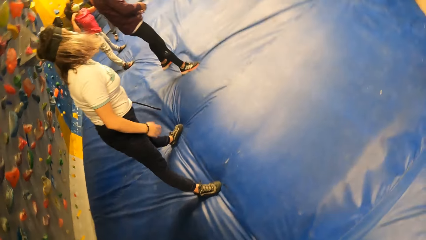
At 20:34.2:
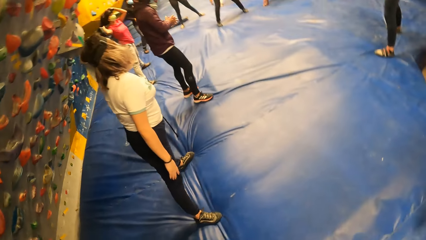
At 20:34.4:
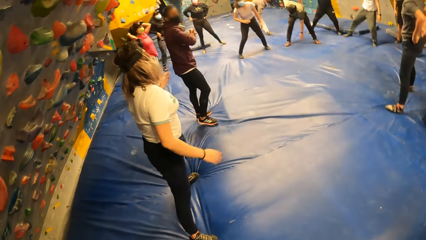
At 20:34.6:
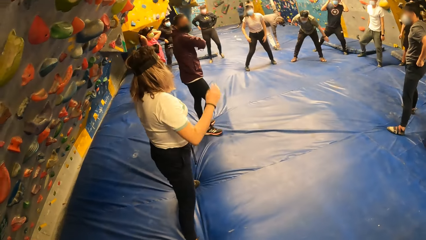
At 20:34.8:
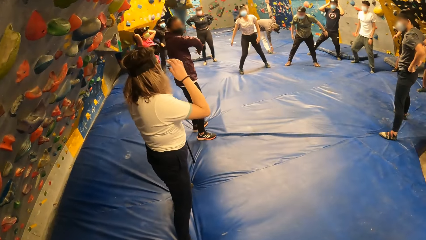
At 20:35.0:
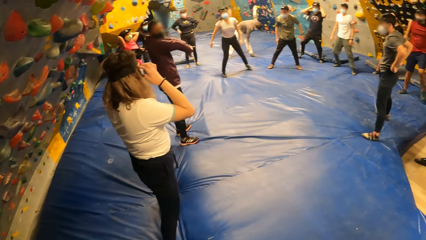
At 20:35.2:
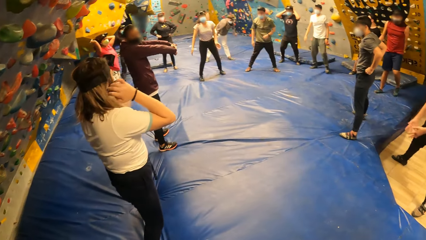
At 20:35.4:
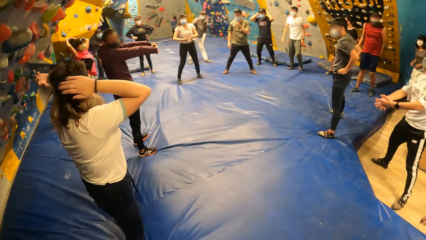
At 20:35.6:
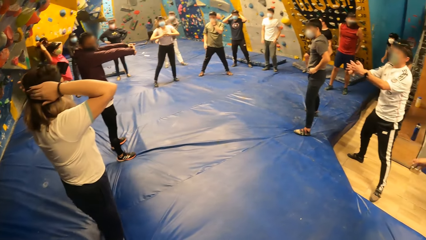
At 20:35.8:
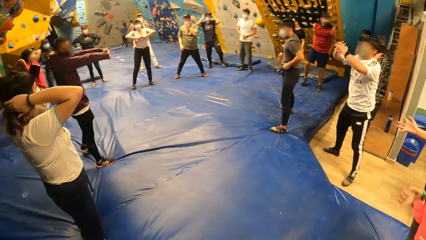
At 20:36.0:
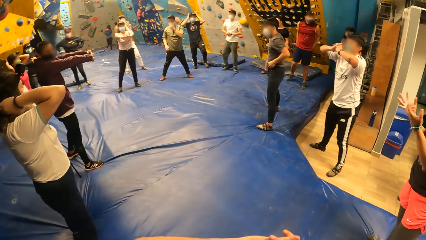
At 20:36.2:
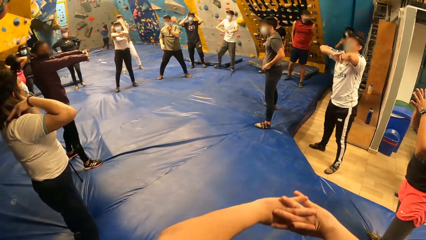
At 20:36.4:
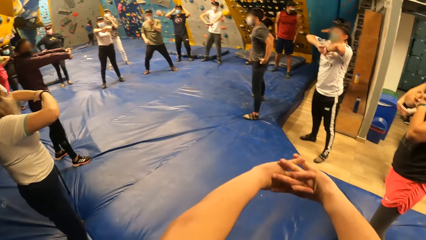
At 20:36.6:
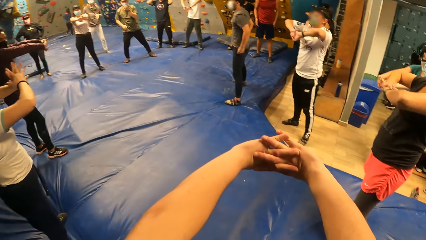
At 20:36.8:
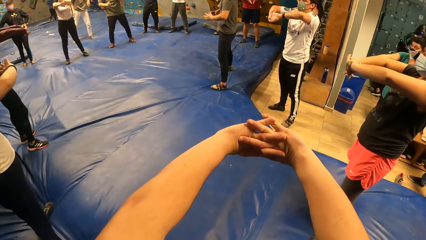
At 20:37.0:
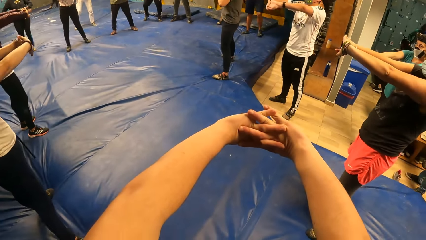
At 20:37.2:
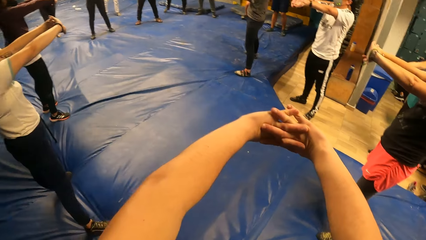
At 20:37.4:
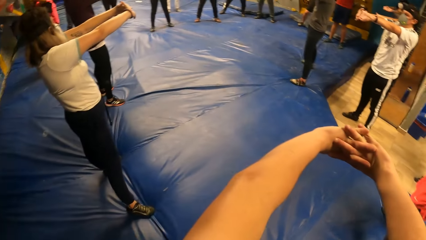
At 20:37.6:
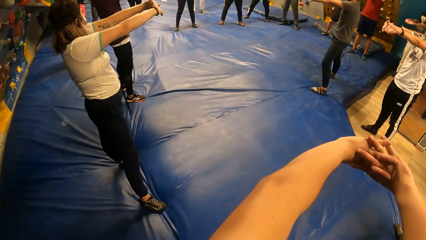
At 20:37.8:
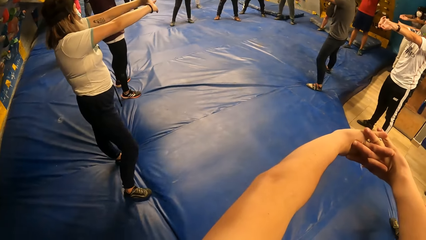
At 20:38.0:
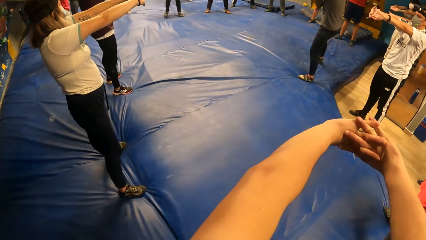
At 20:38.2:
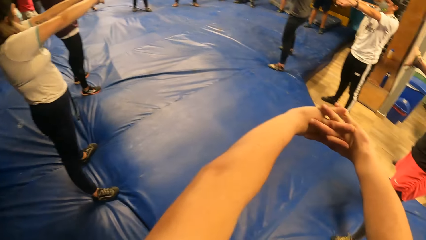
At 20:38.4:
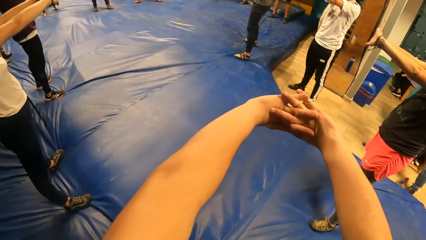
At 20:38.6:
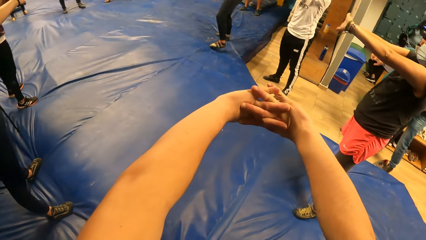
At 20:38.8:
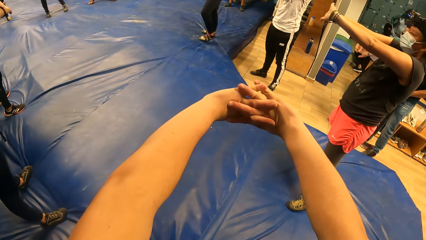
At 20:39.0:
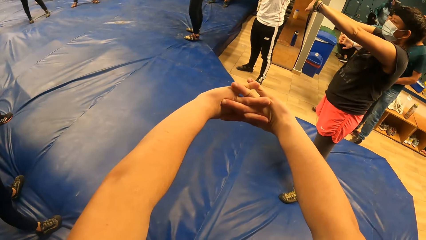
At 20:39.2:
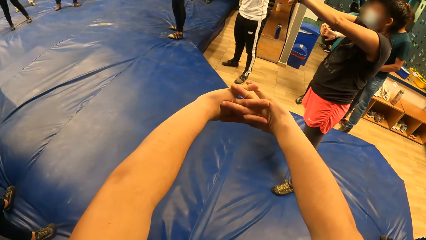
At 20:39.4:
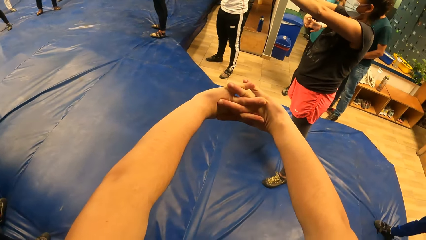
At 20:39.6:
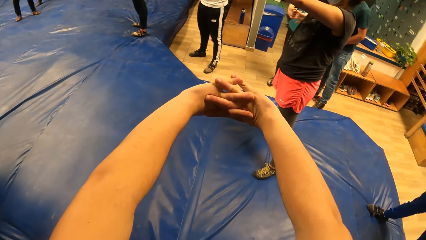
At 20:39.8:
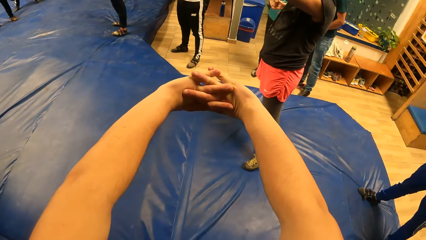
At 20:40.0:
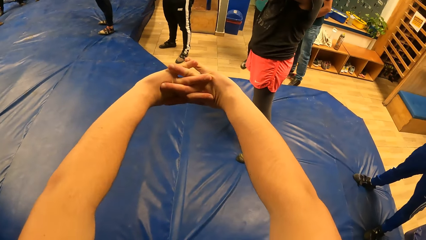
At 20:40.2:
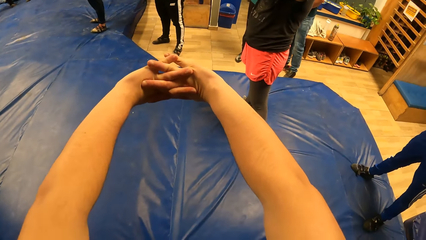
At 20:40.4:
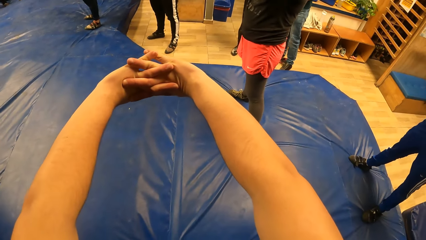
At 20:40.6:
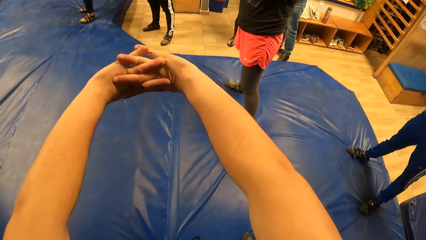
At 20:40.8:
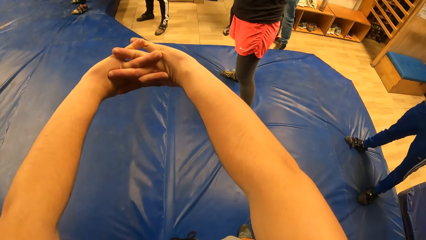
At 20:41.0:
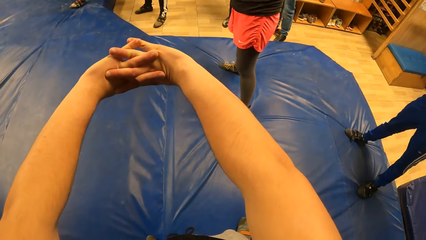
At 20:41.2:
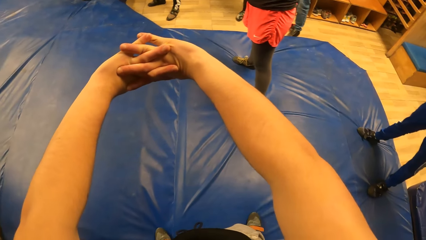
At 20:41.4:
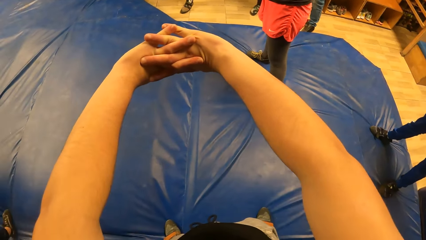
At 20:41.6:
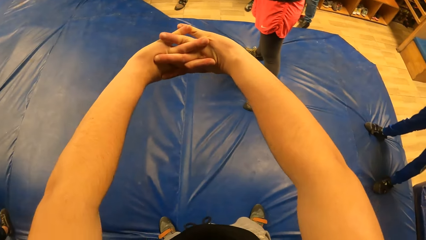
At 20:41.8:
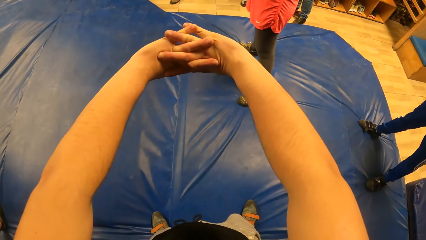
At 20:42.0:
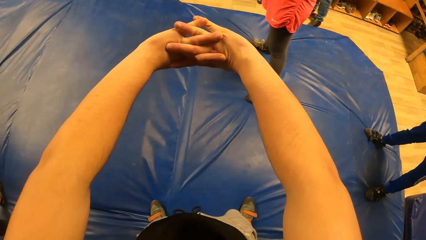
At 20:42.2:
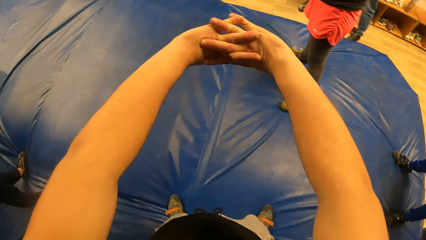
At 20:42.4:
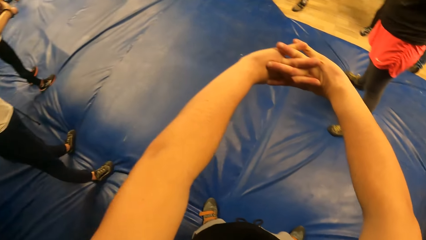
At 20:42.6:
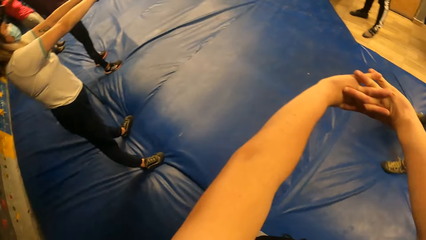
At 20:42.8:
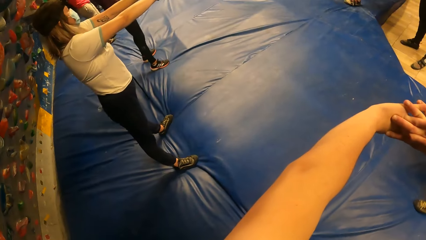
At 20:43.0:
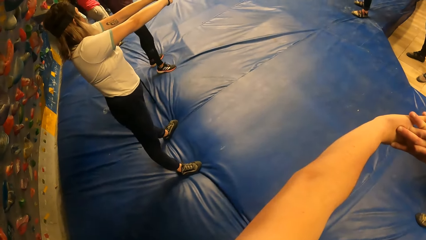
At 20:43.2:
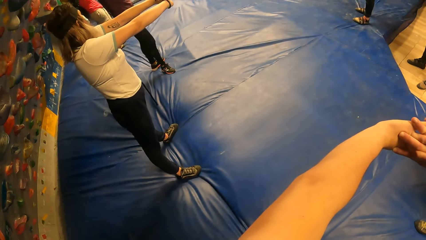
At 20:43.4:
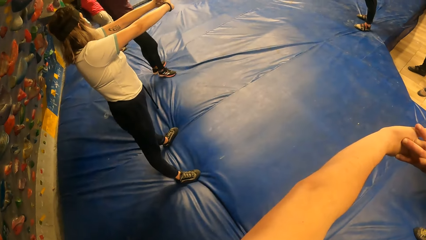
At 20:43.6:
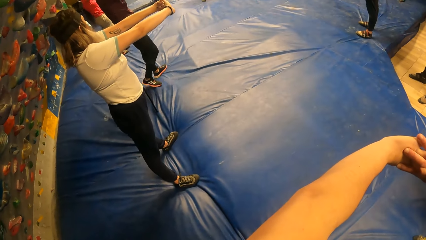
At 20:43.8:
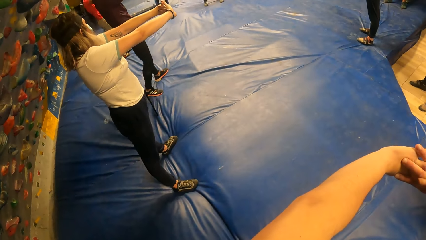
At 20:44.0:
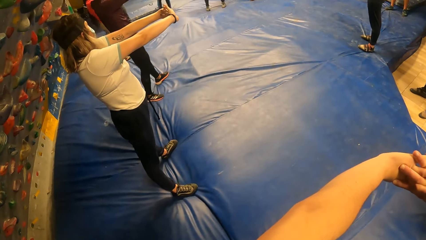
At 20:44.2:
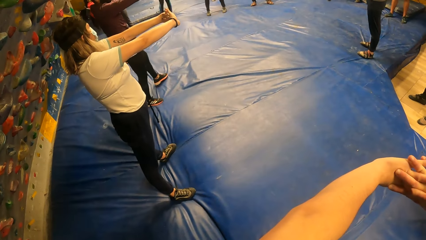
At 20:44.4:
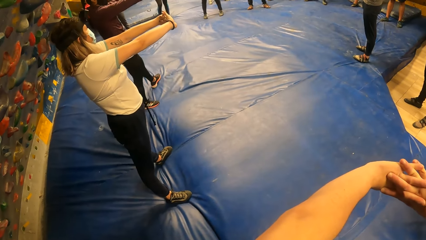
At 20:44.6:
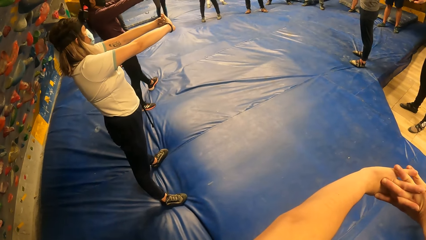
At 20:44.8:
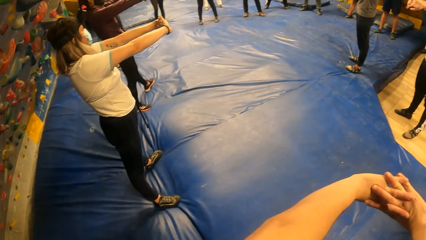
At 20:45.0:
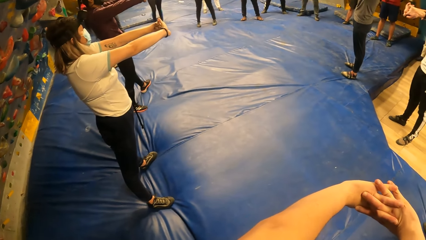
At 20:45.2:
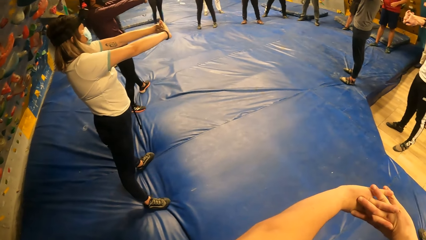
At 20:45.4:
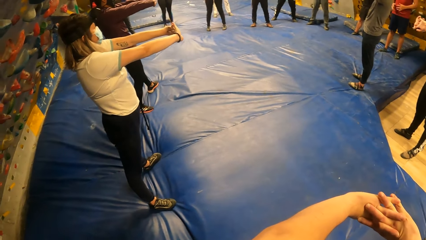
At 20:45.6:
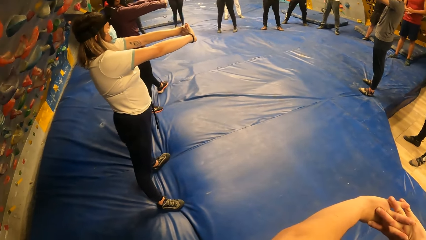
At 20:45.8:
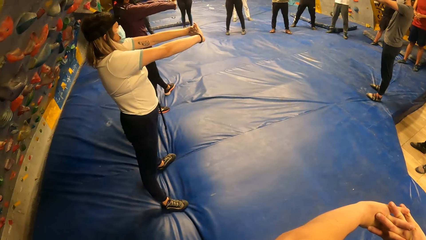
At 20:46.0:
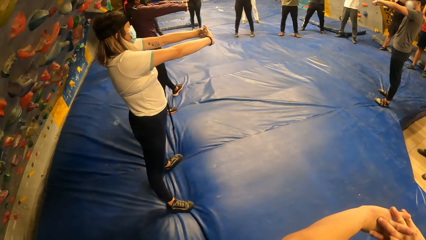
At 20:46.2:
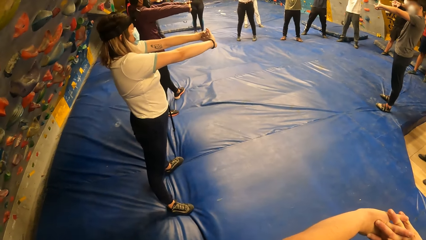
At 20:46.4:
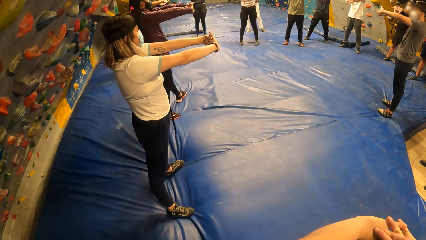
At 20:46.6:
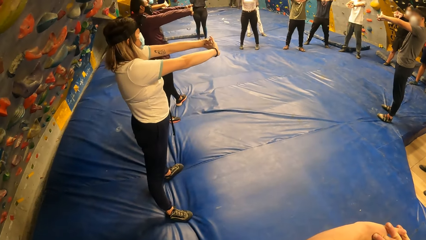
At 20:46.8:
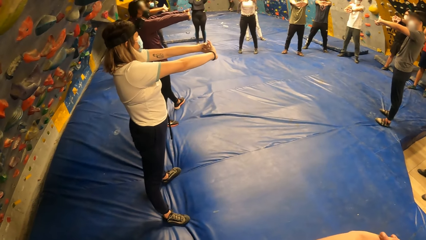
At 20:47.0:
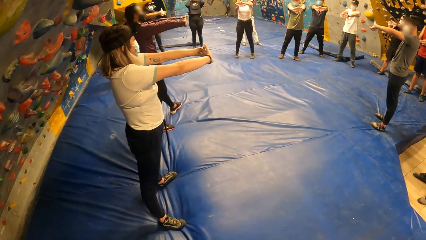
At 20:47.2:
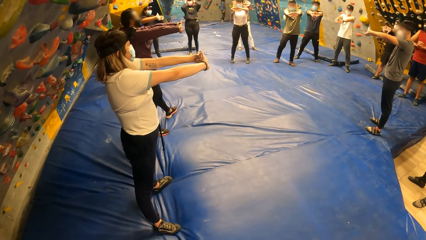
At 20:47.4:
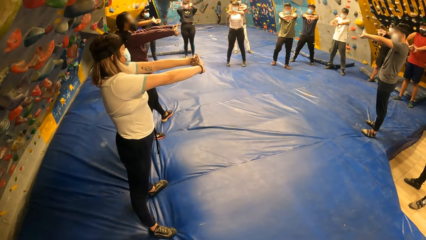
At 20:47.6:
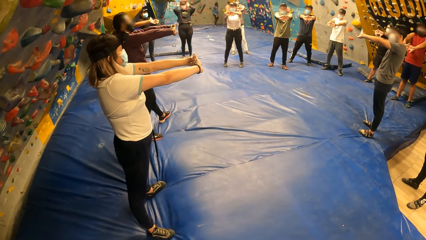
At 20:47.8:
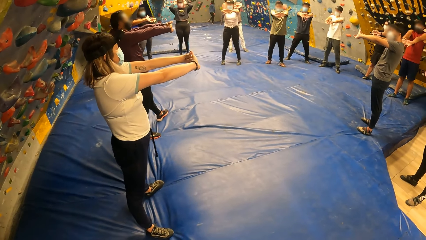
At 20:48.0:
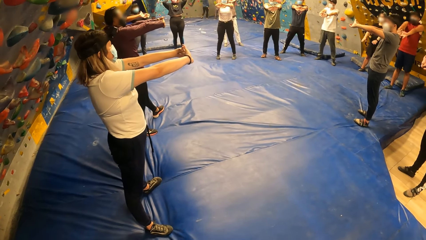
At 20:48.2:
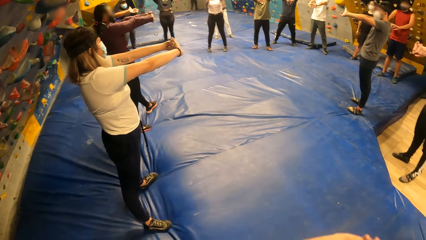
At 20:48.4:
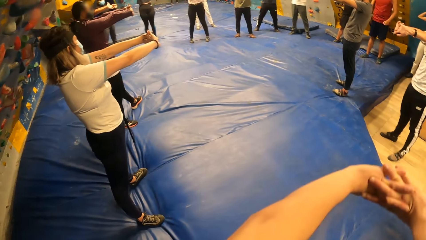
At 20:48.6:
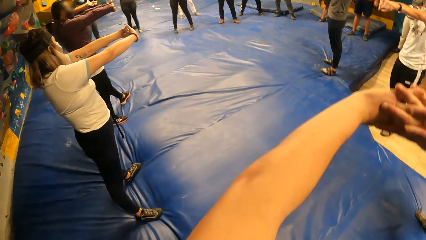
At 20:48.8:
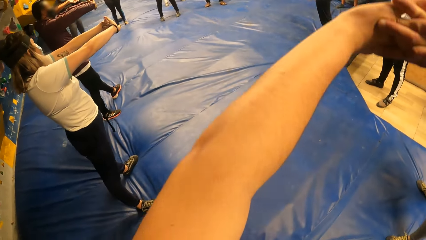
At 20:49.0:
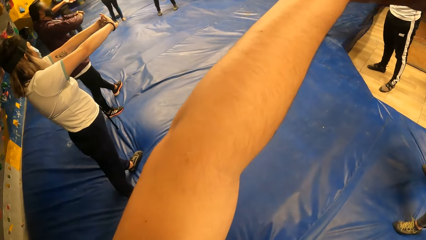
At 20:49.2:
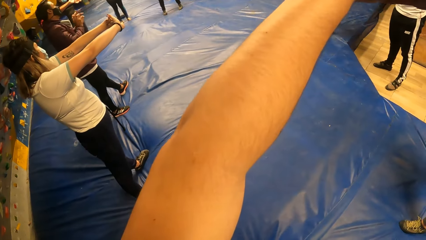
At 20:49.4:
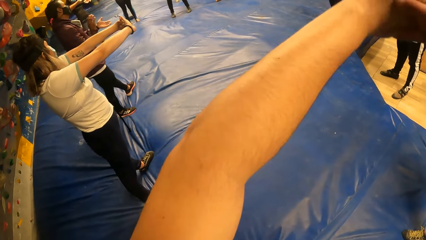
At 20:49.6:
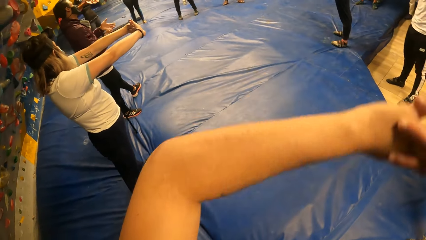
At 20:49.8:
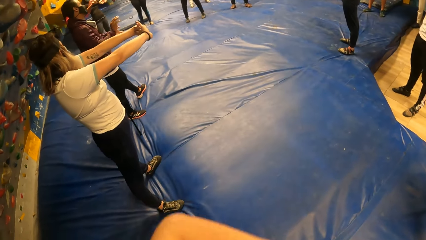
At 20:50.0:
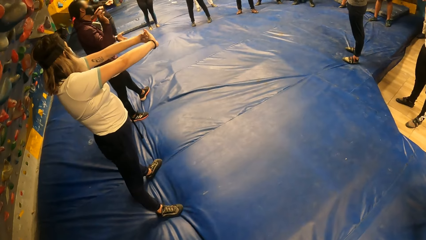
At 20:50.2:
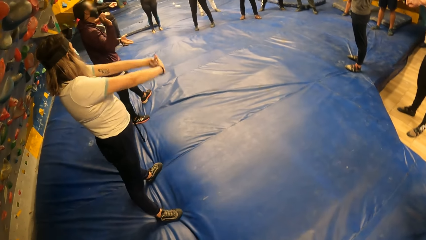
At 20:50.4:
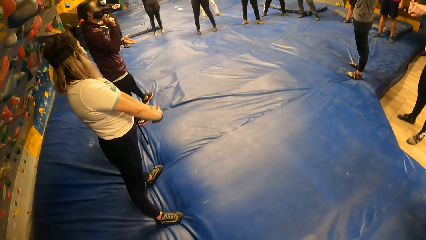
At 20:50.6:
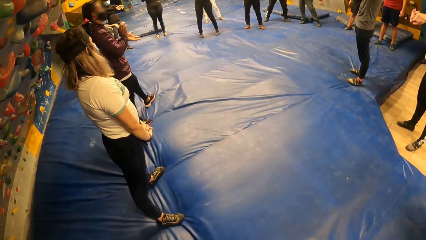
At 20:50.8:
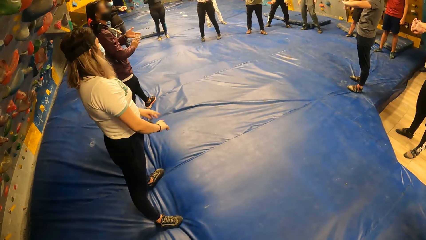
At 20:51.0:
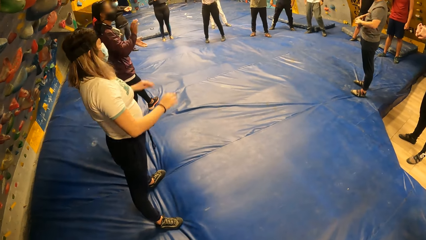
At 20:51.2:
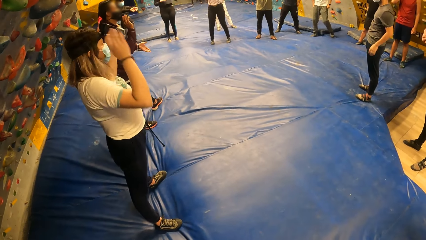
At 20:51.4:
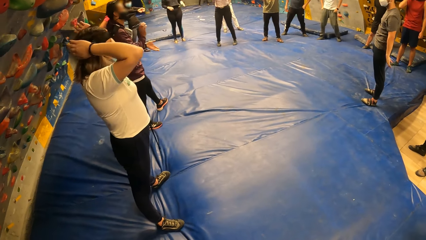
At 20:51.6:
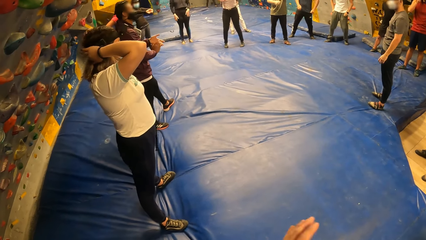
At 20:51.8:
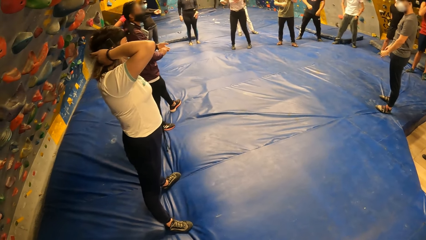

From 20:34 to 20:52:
The camera wearer stretches hands forward. They stretch both of the arms. They look at a person. They lift up both hands, move hands down, move hands up and move hands down.
